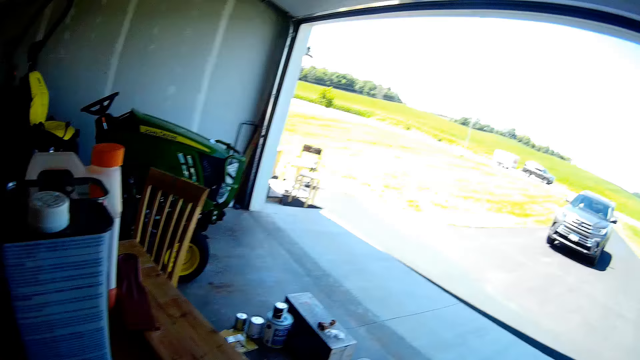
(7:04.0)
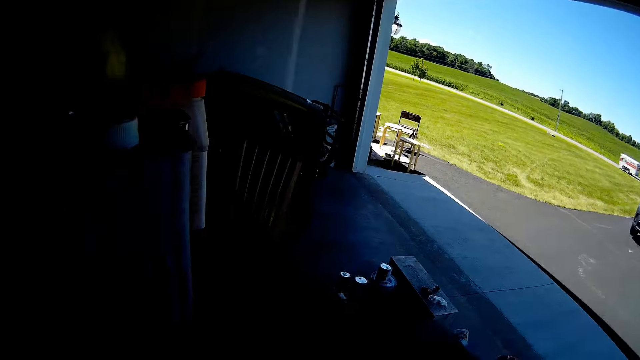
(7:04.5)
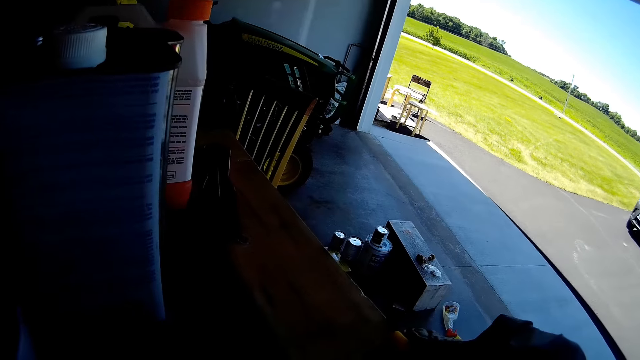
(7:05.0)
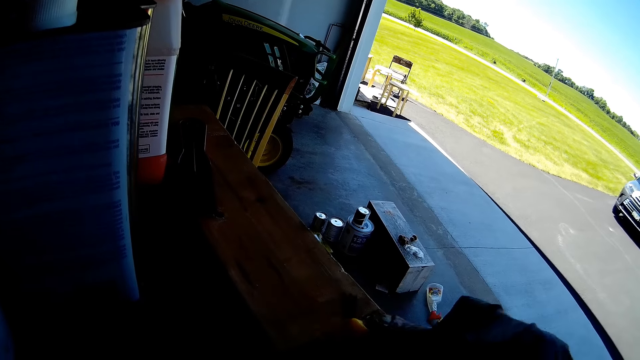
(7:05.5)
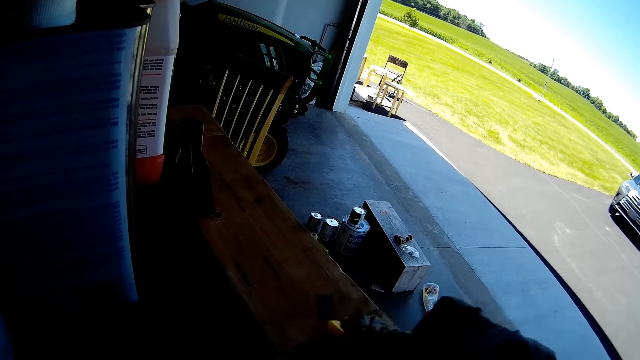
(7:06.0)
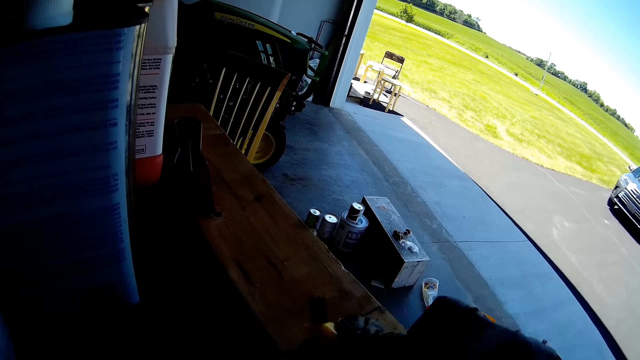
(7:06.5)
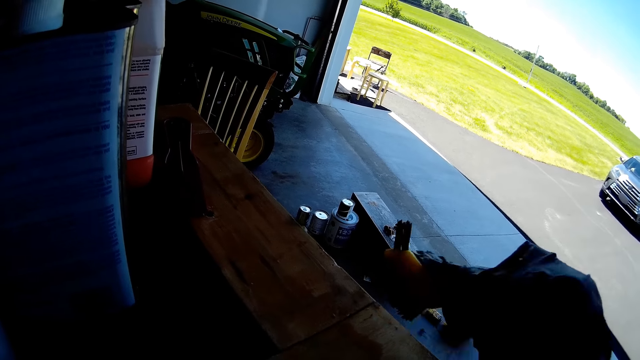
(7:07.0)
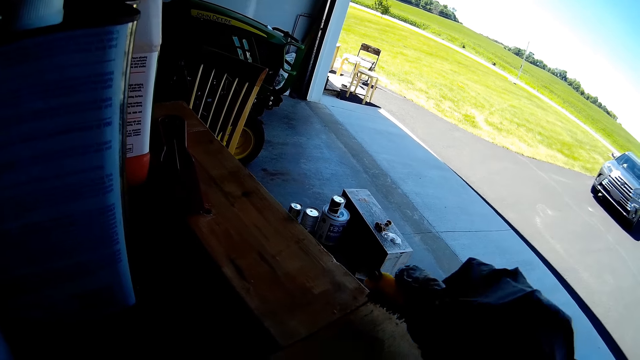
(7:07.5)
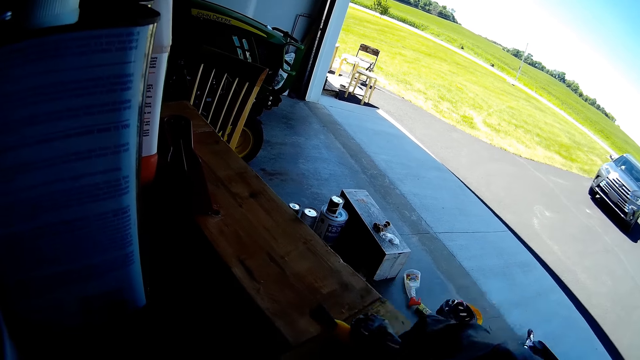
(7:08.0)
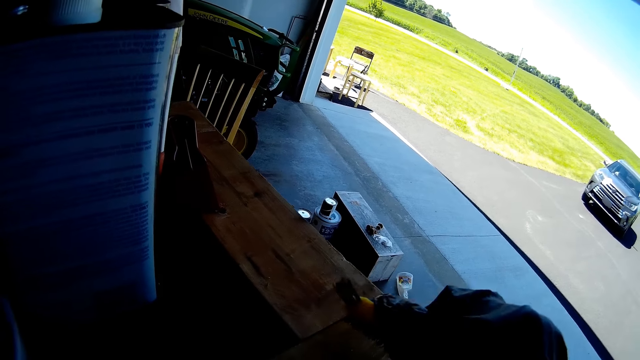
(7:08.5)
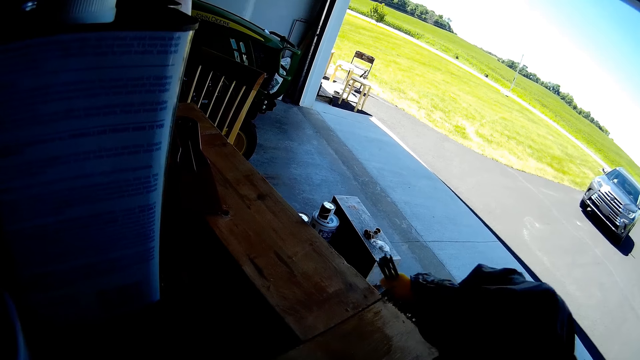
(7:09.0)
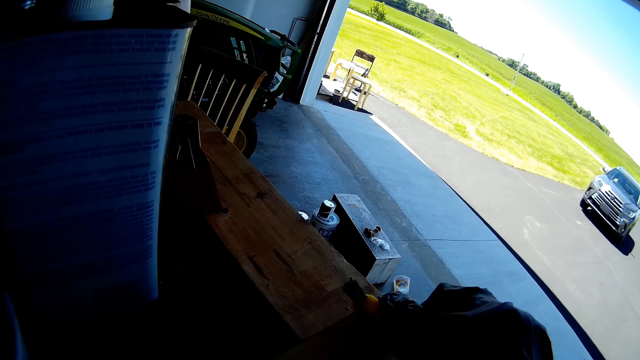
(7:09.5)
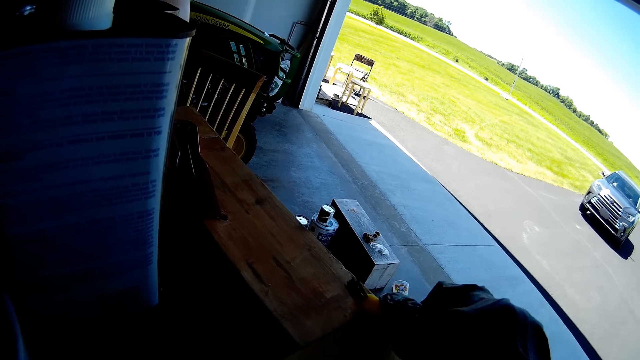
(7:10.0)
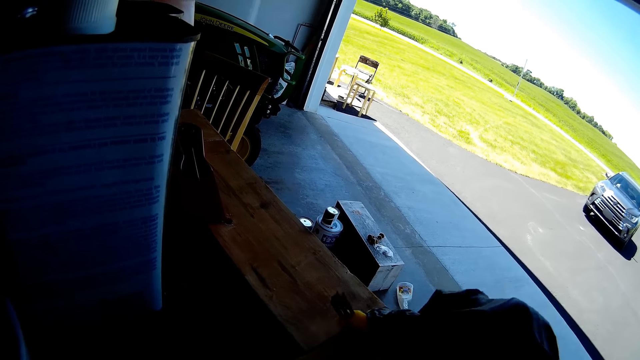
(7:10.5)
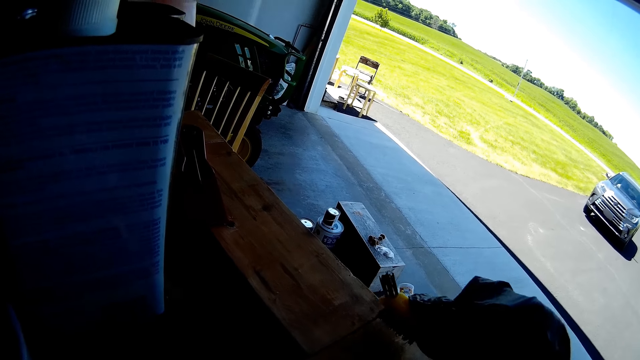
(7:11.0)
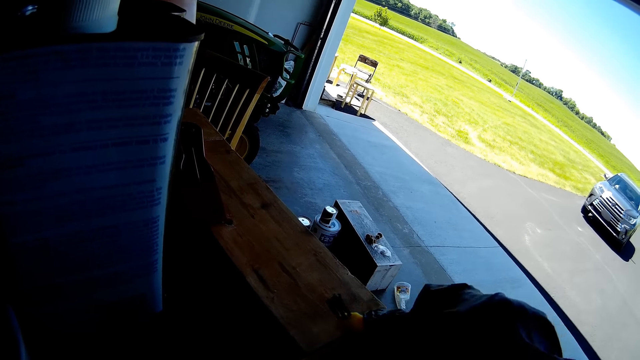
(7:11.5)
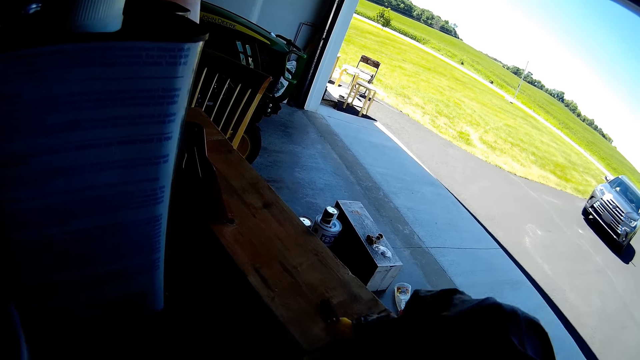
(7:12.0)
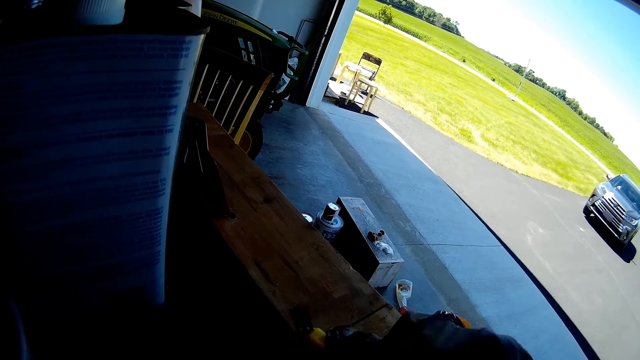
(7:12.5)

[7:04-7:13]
The camera wearer dips the brush in the liquid. They scrub off the wooden surface with the brush. They paint the wood.

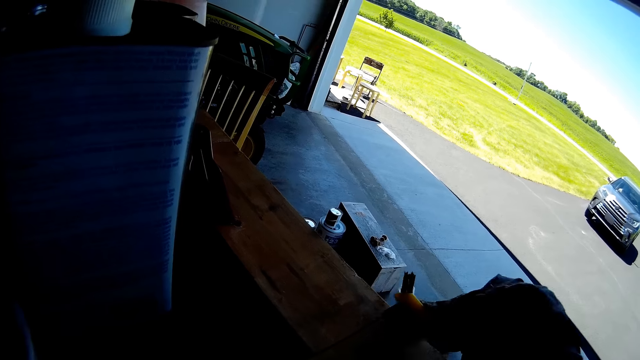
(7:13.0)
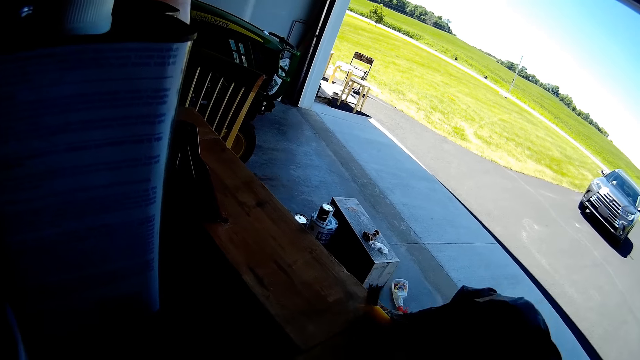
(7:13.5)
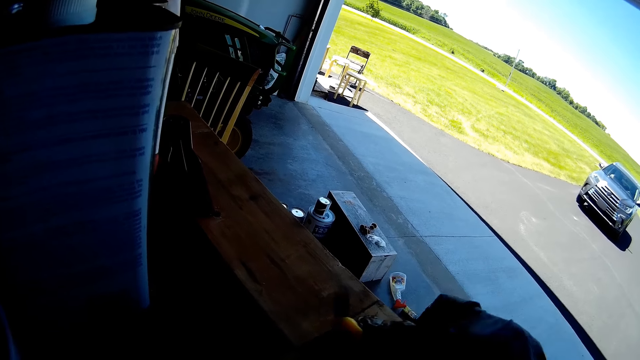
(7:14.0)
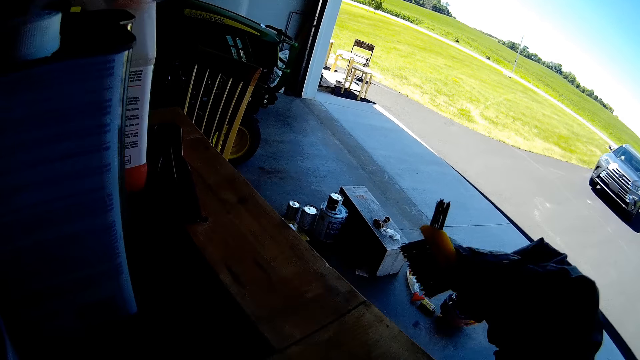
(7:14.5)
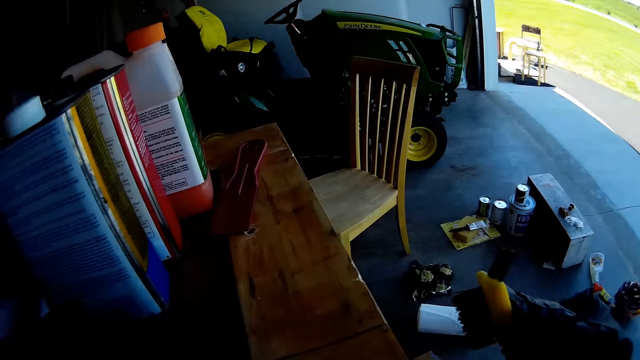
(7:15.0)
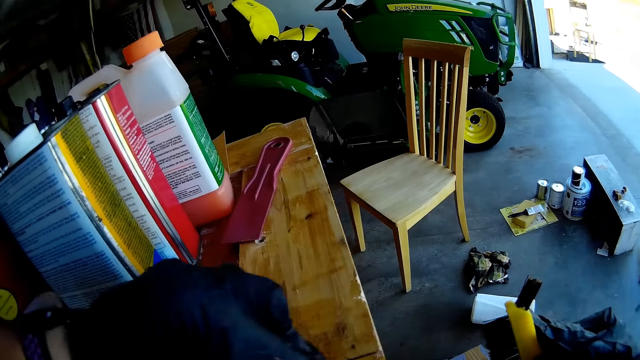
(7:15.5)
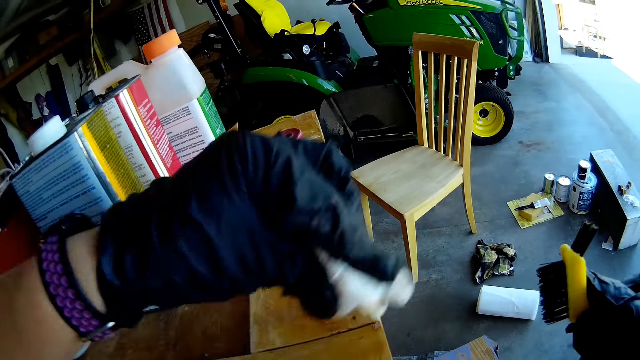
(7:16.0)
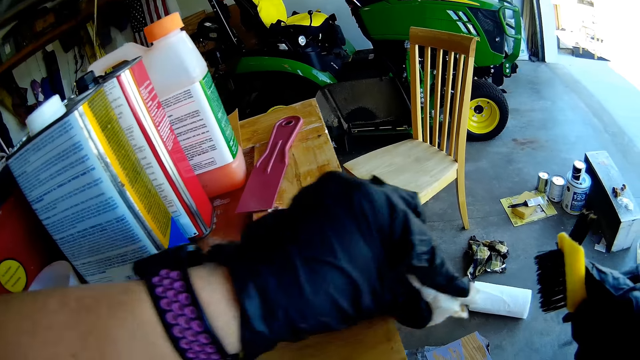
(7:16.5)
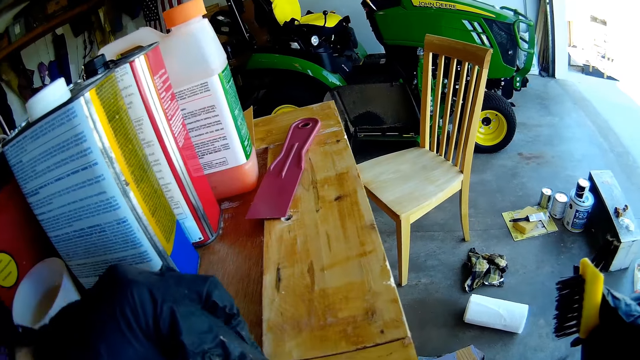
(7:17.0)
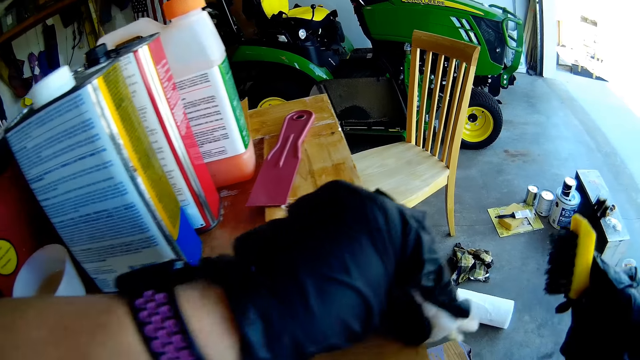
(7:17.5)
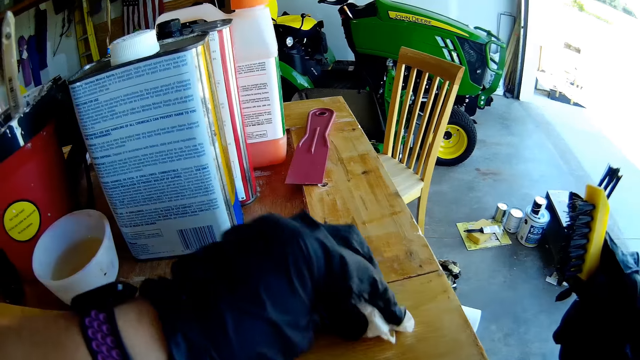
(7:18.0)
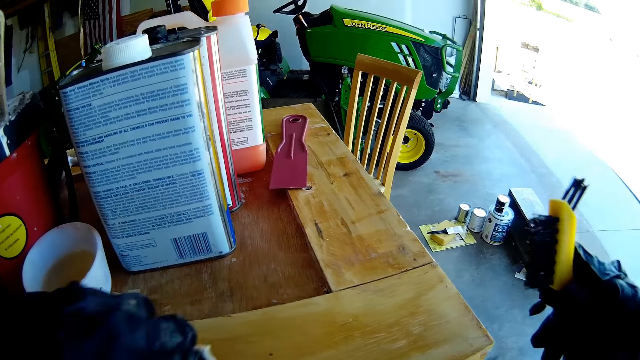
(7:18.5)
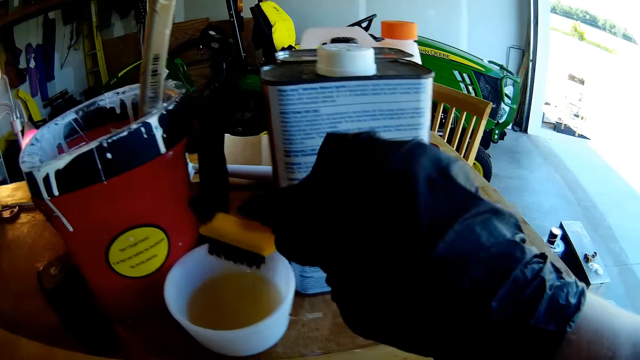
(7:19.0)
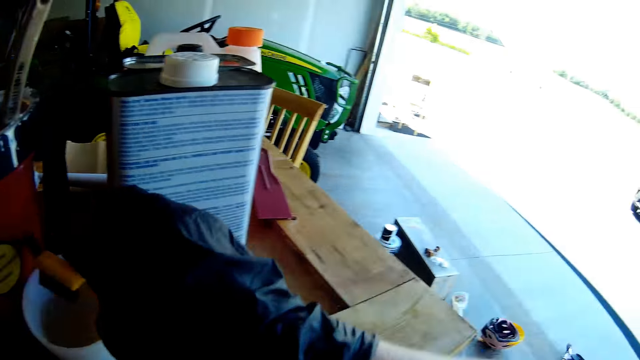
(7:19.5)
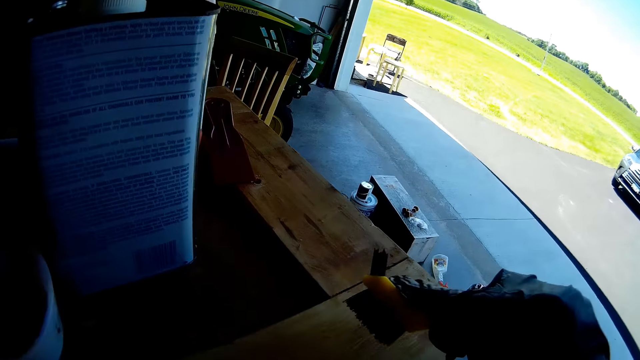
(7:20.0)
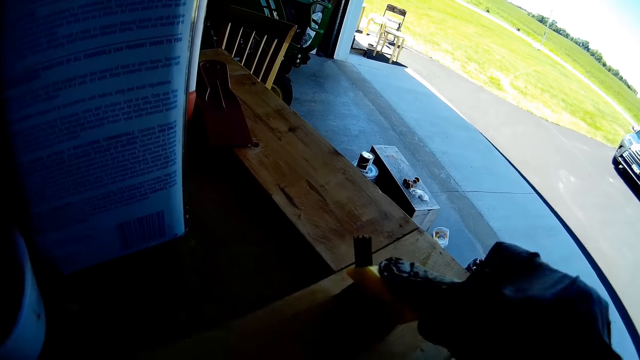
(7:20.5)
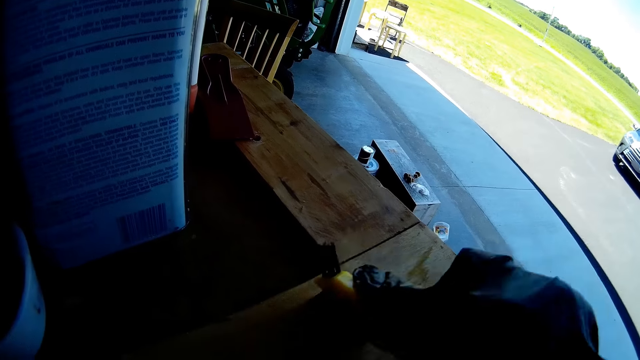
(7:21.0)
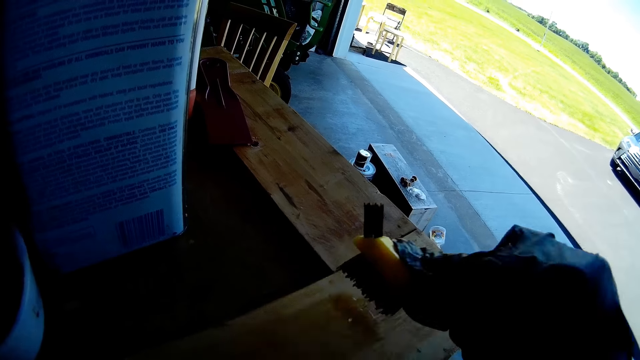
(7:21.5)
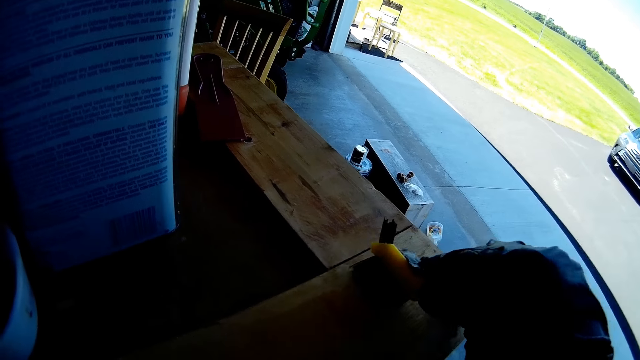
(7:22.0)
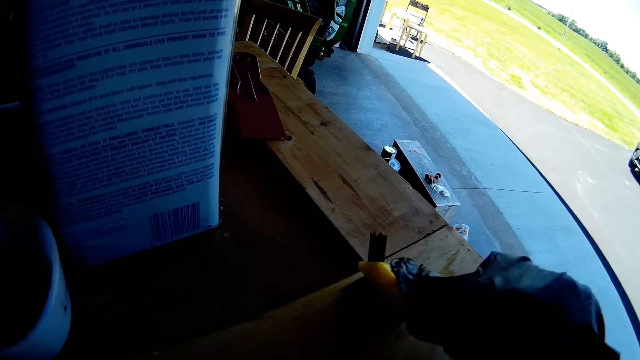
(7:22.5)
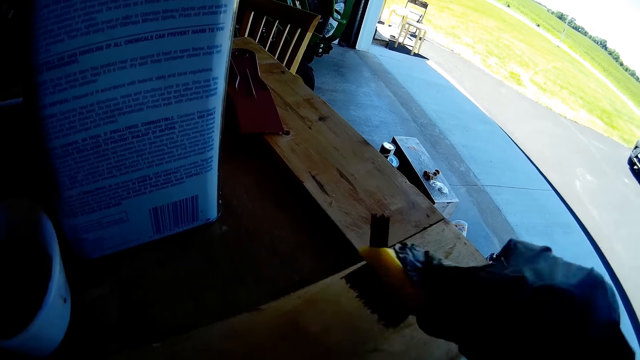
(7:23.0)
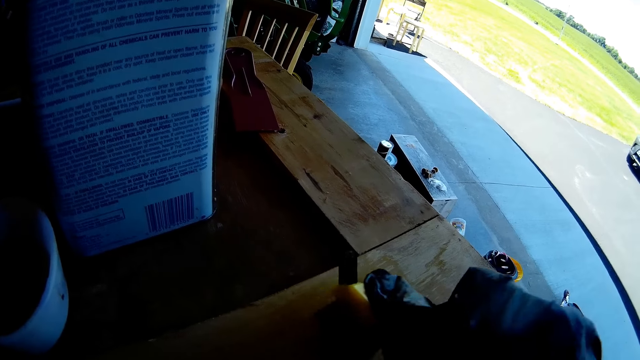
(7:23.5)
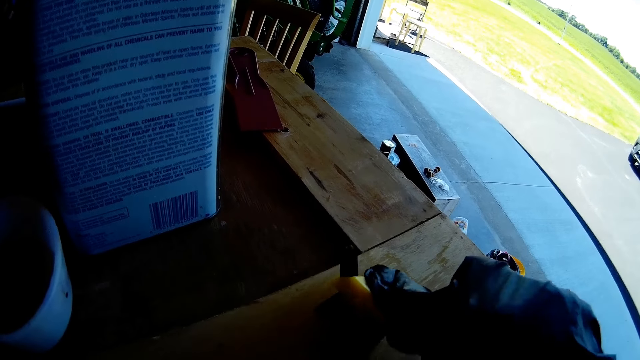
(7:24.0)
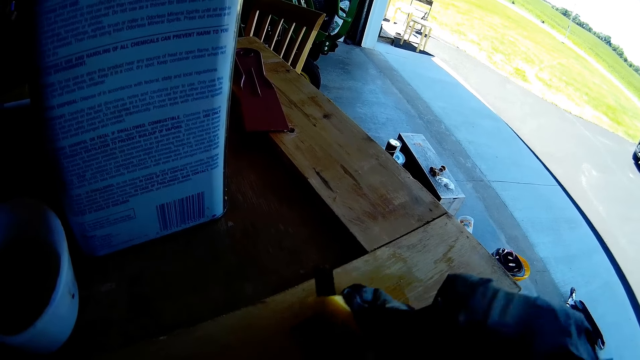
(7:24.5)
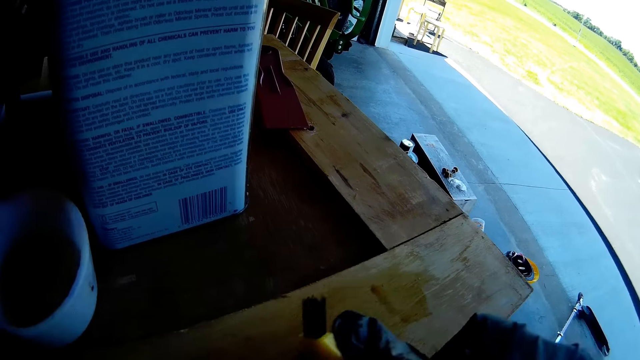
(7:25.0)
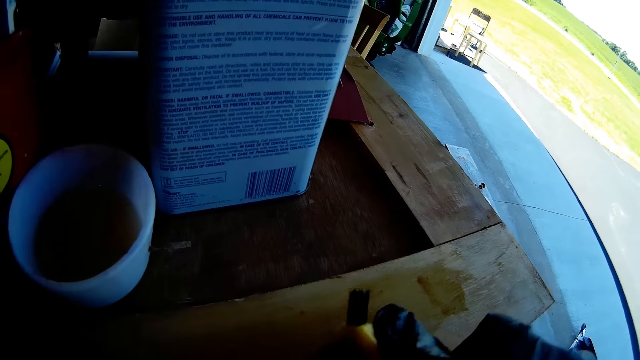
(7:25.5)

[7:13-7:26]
The camera wearer wipes the wooden surface with the serviette. They dip the brush in the liquid. They scrub off the wooden surface with the brush. They paint the wood.
